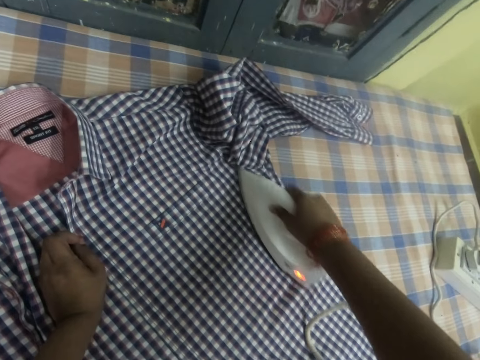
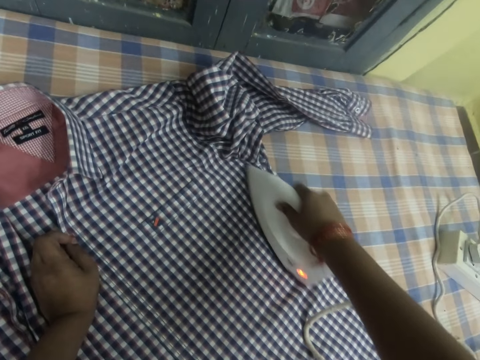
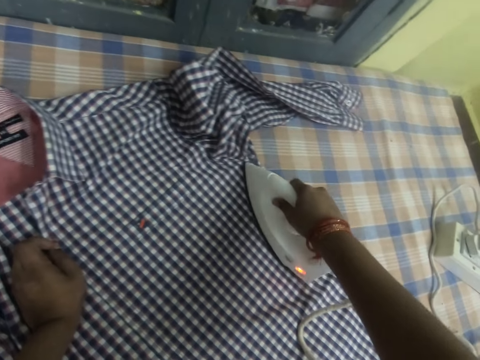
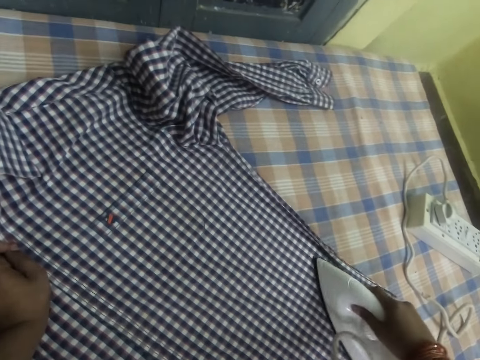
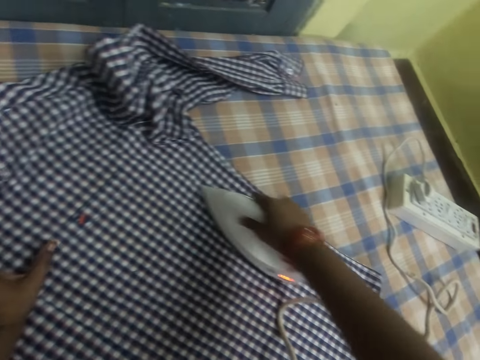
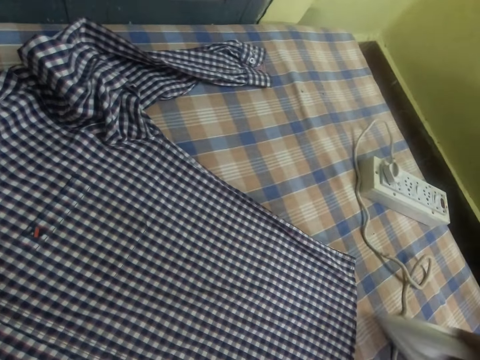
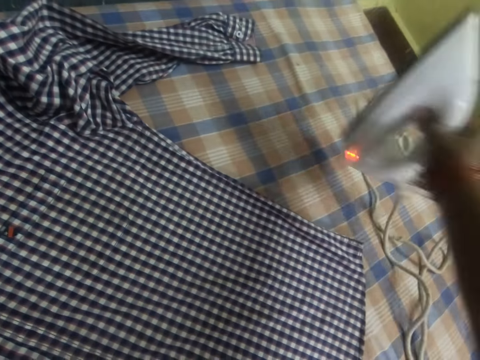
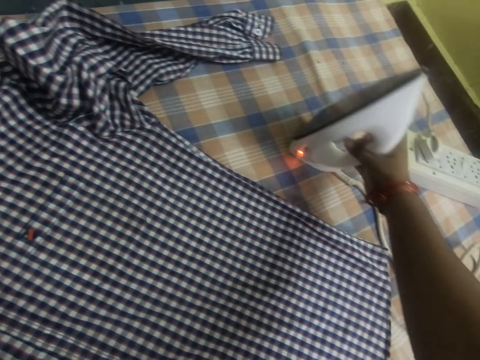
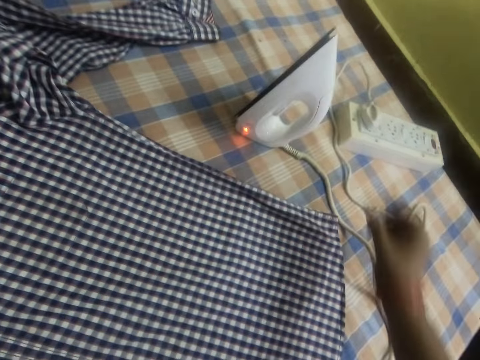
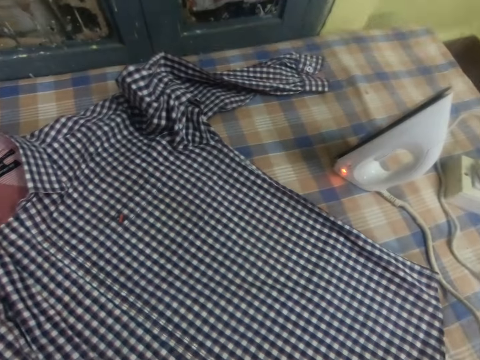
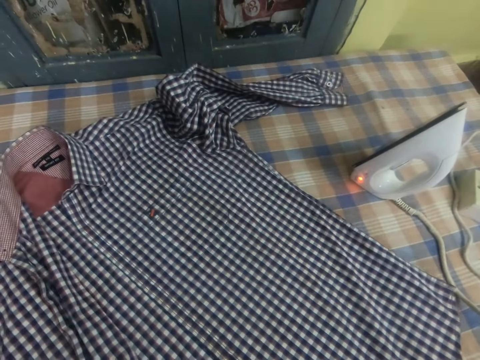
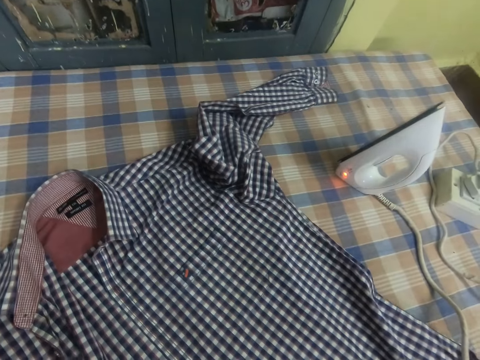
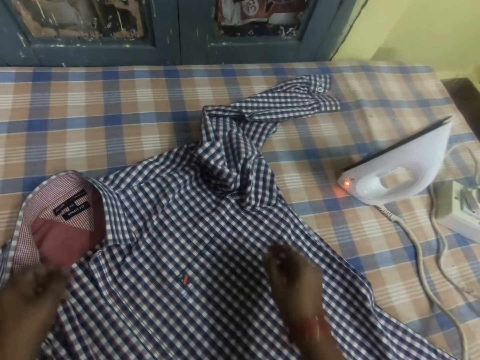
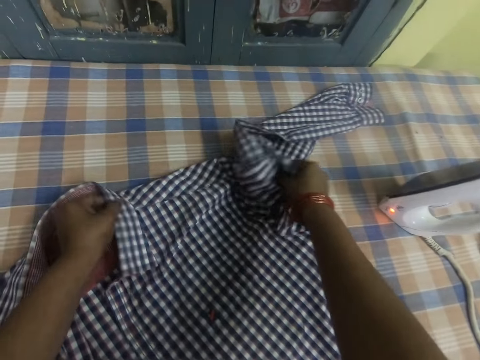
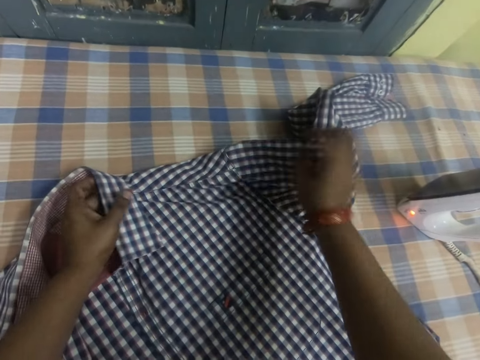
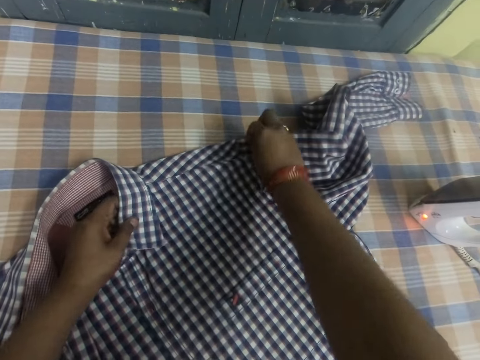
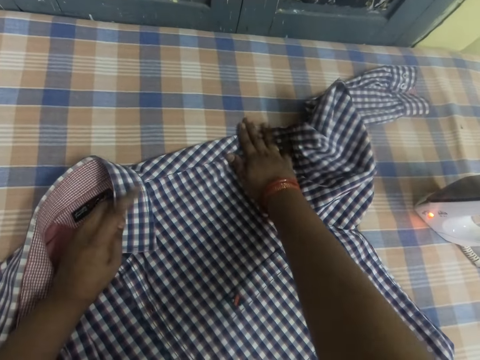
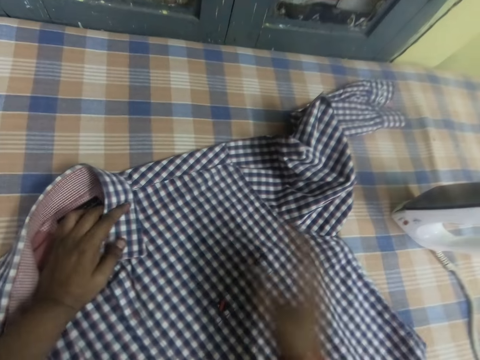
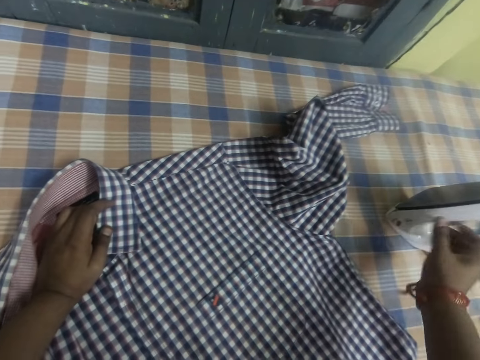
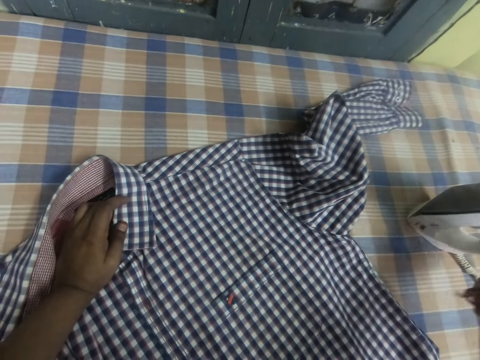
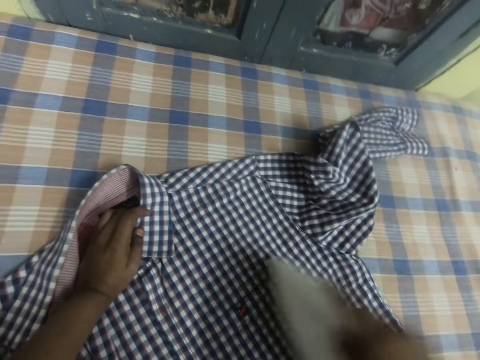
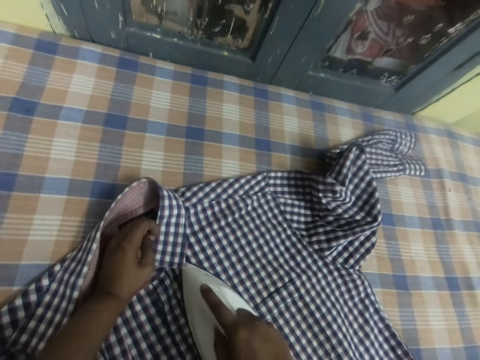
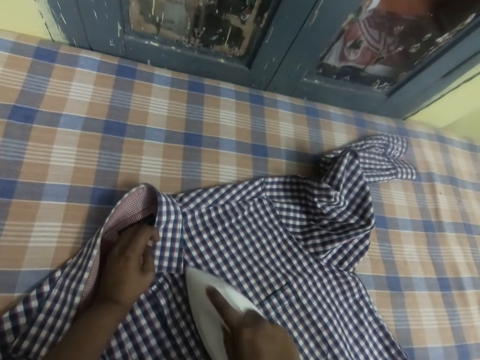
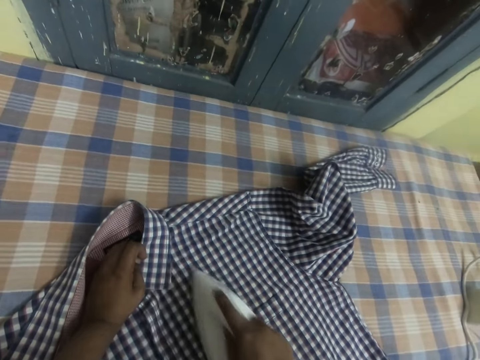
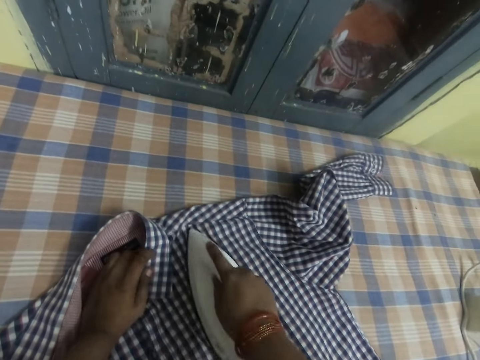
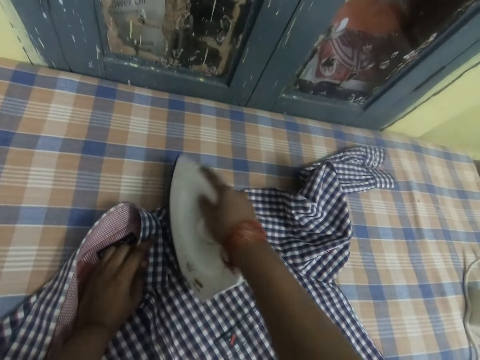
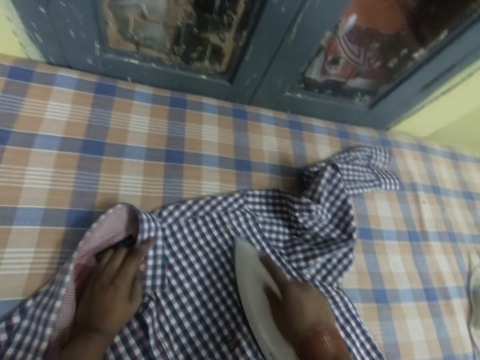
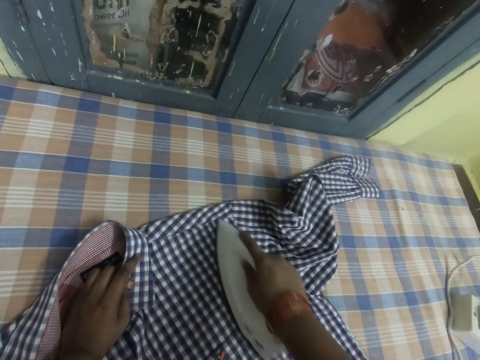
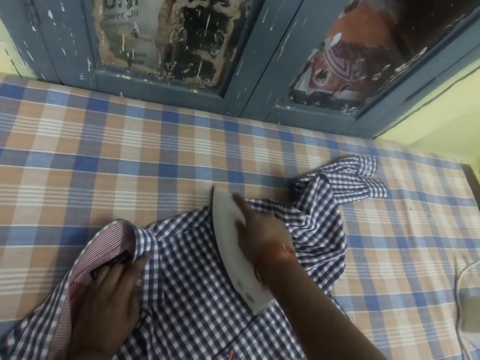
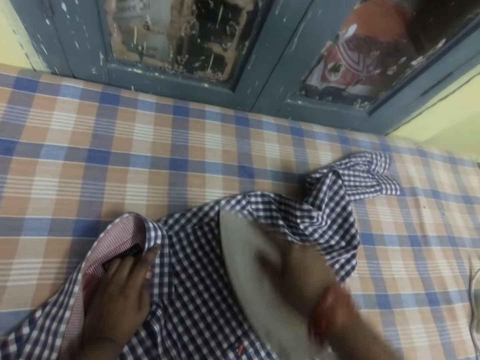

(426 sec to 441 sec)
The camera wearer puts an iron on the table. They pull a shirt on the table. They move the cloth on the table. They align the cloth on the table. They pick up the iron from the table. They iron the cloth.

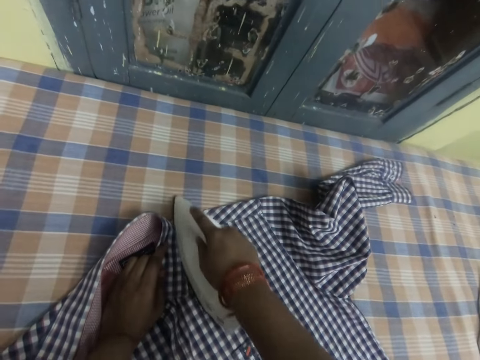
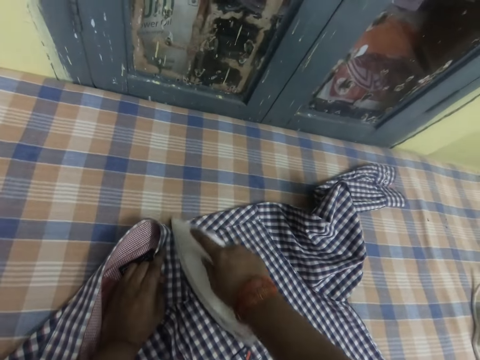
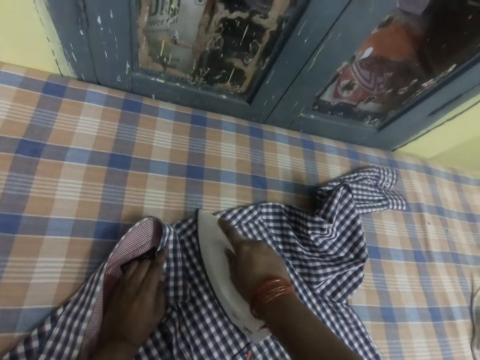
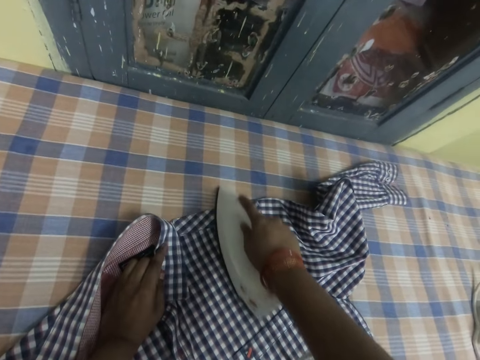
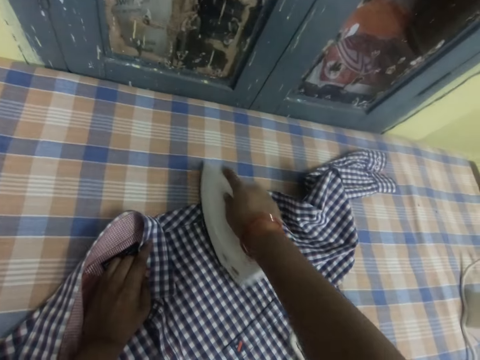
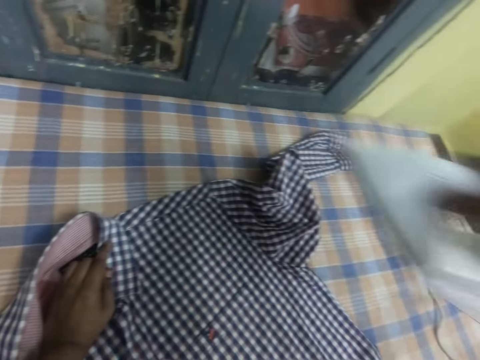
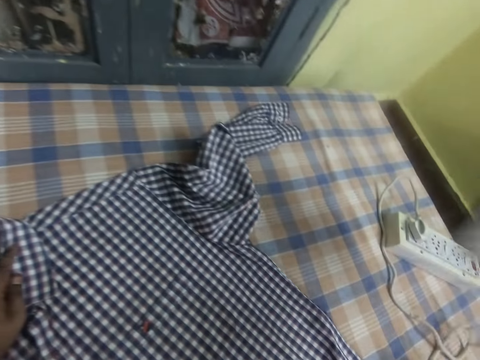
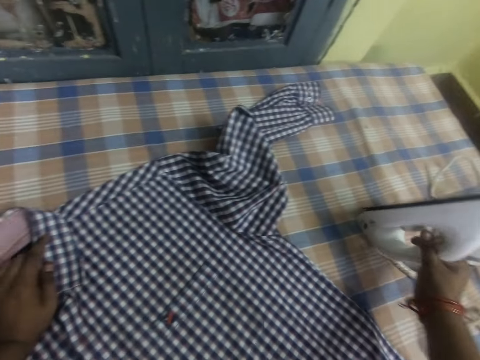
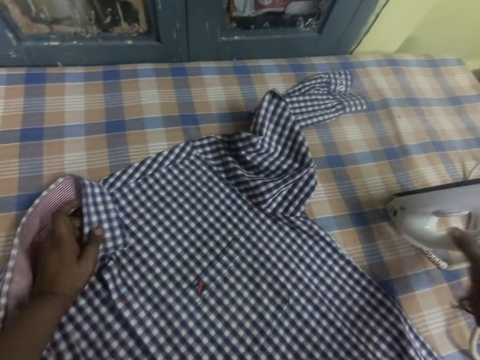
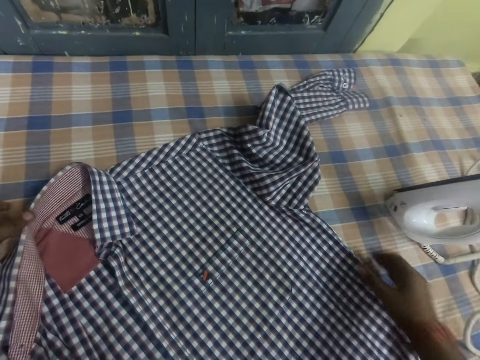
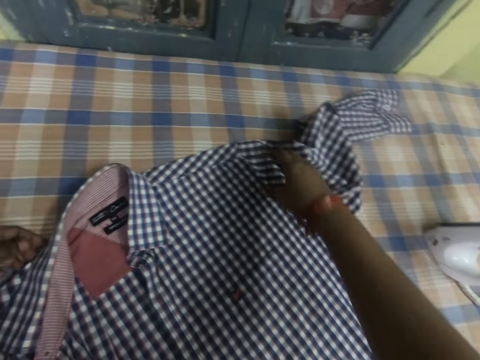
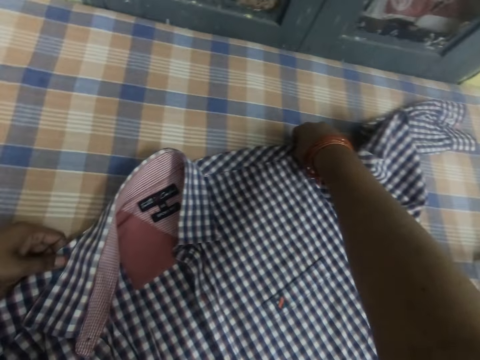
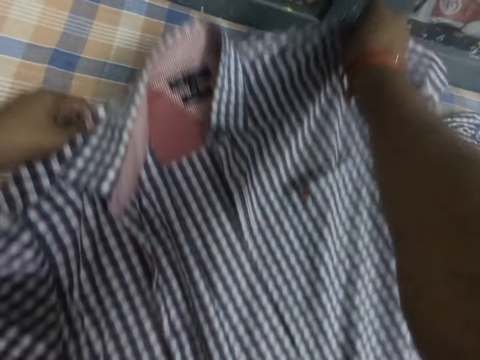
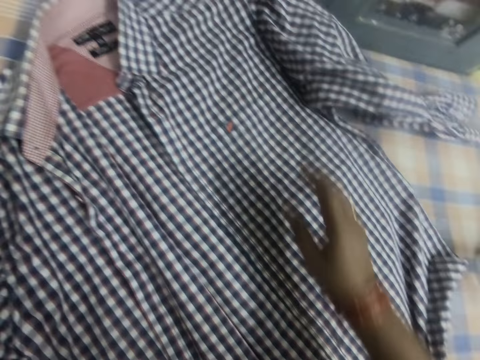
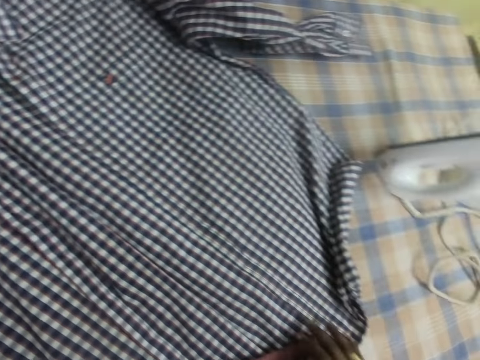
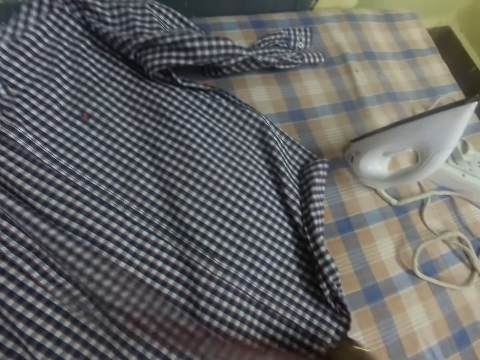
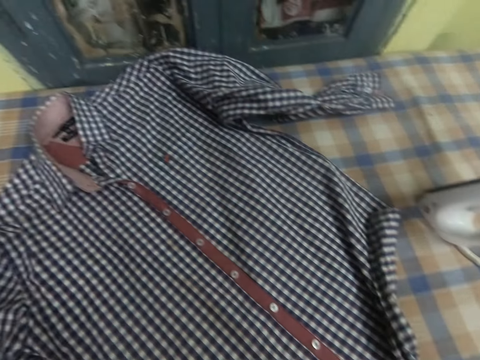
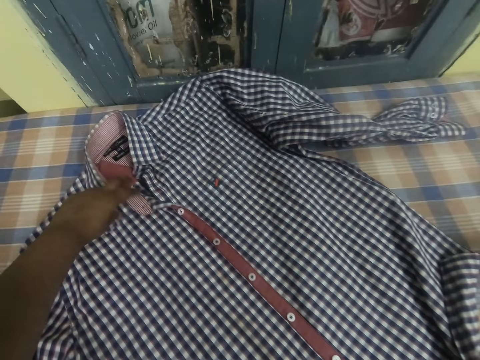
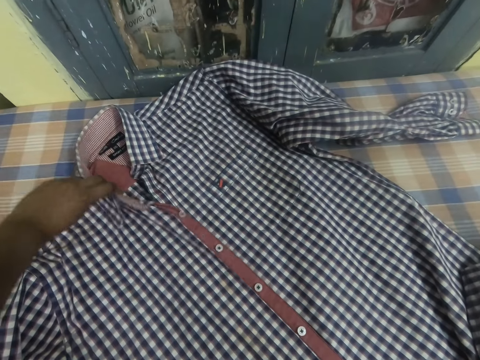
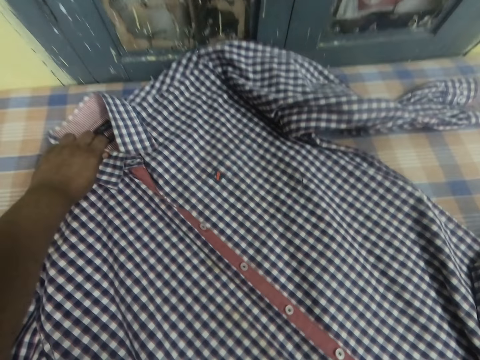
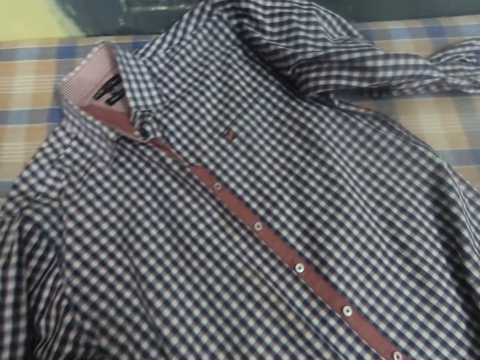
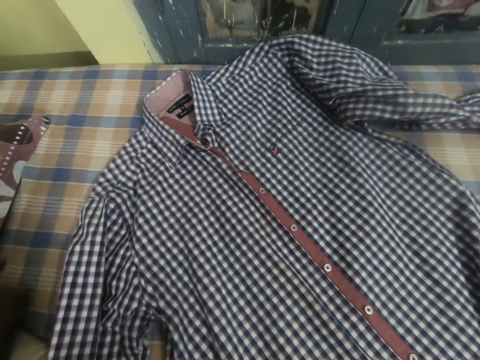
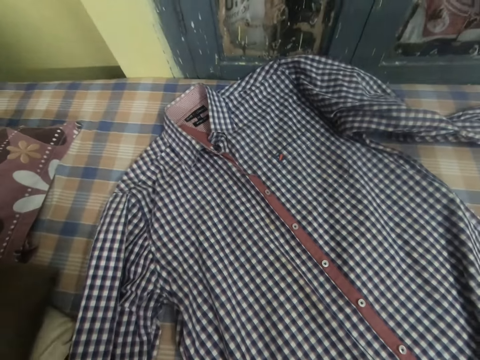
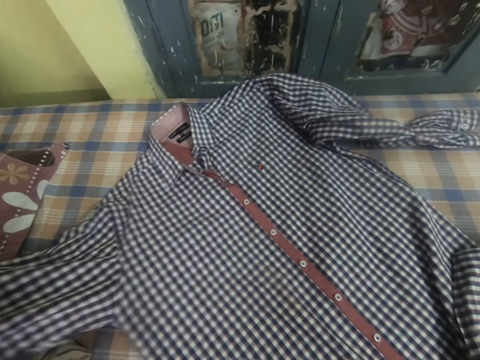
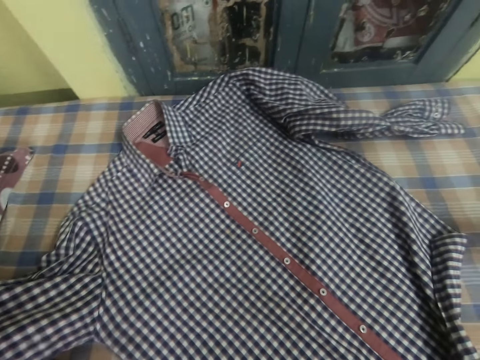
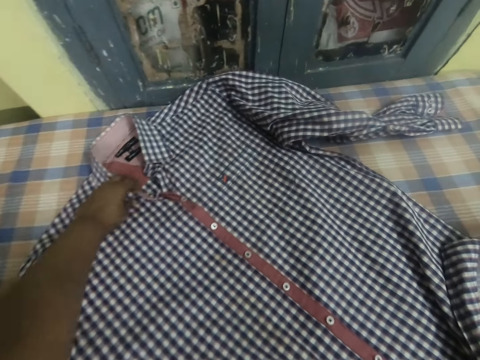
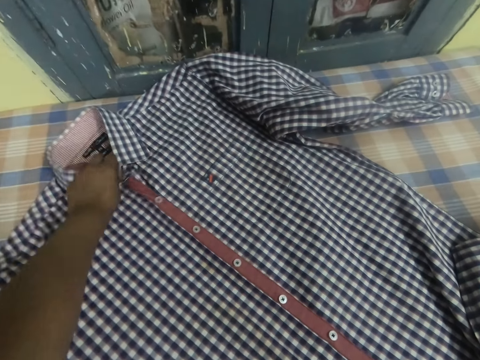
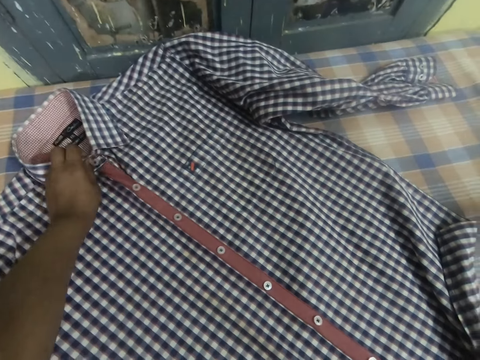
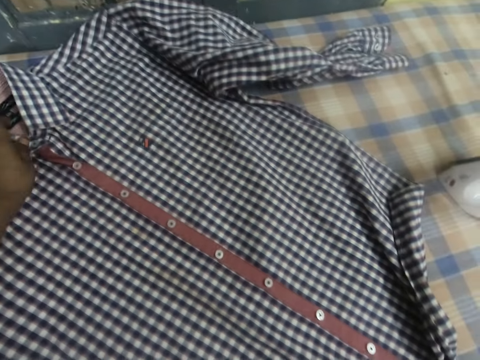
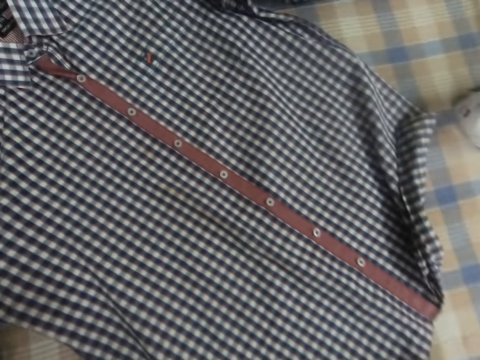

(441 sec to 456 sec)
The camera wearer lifts the iron. They put the iron on the table. They pull a shirt on the table. They move the cloth on the table. They align the cloth on the table.
